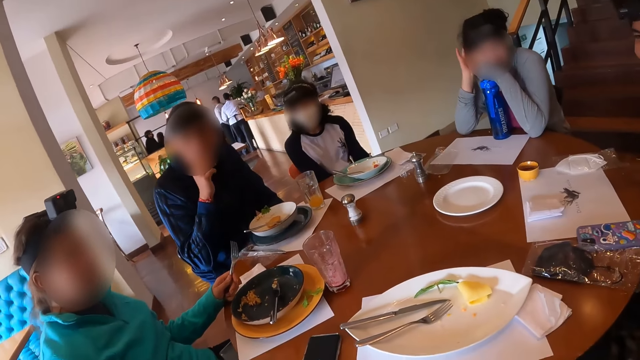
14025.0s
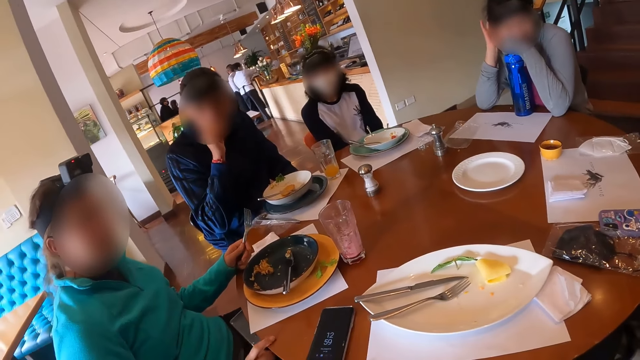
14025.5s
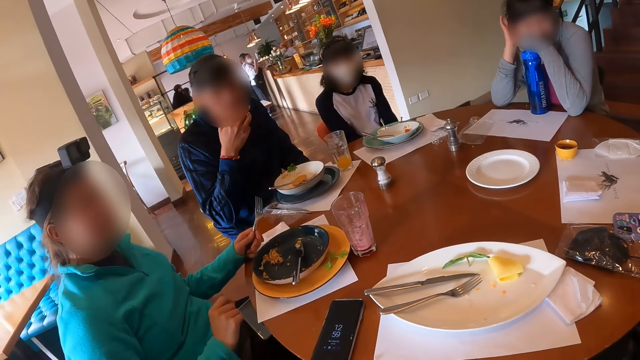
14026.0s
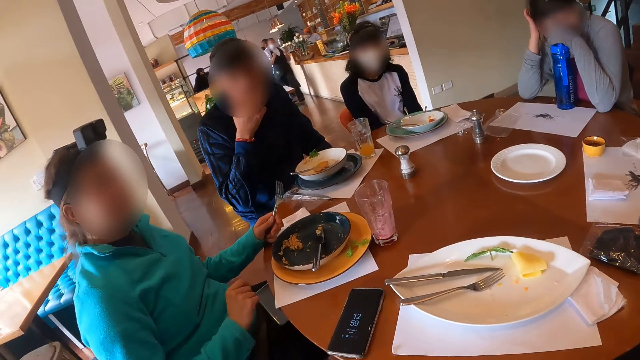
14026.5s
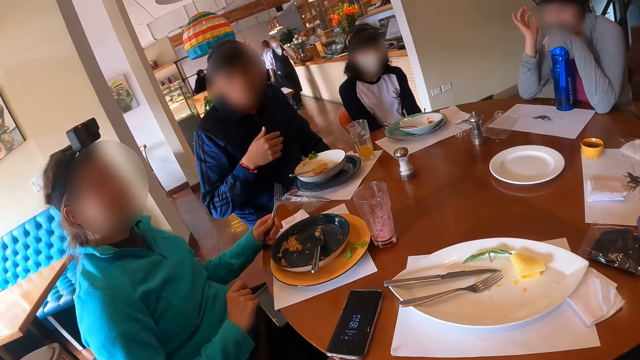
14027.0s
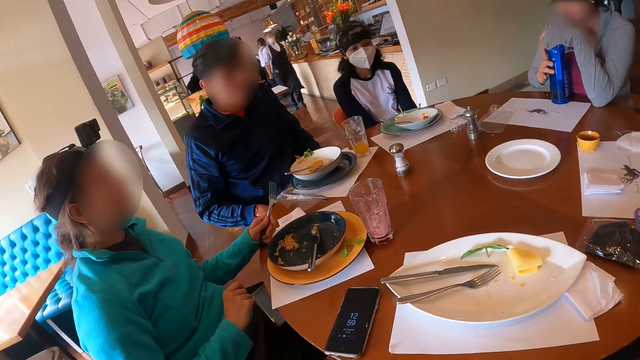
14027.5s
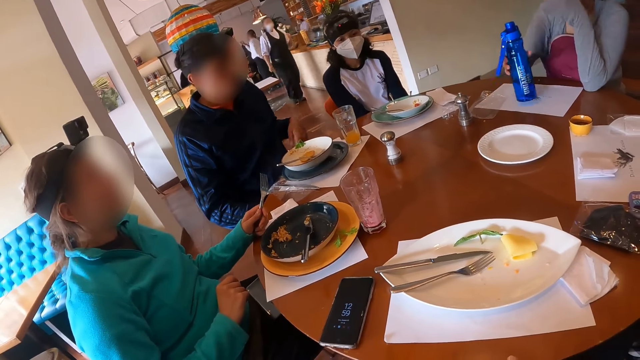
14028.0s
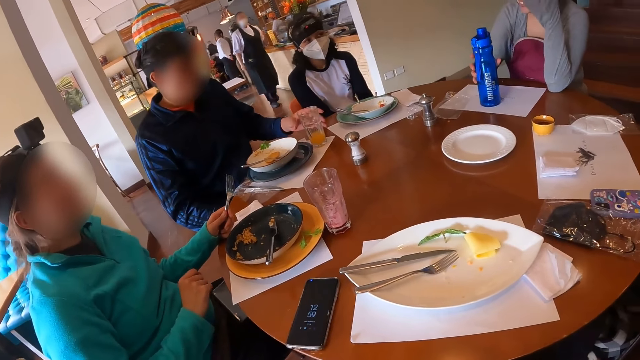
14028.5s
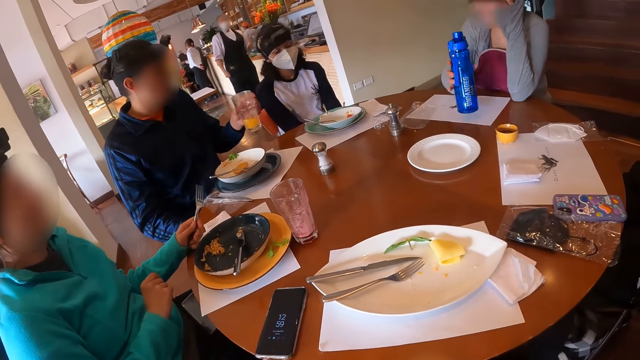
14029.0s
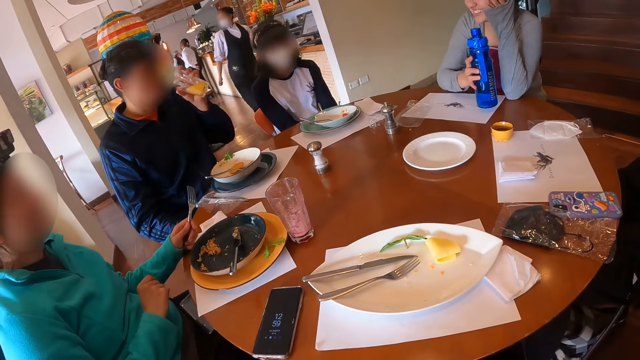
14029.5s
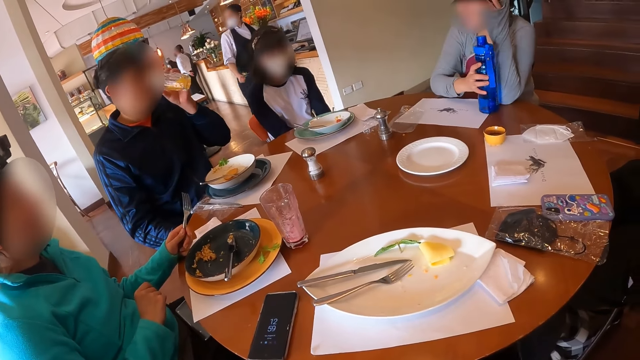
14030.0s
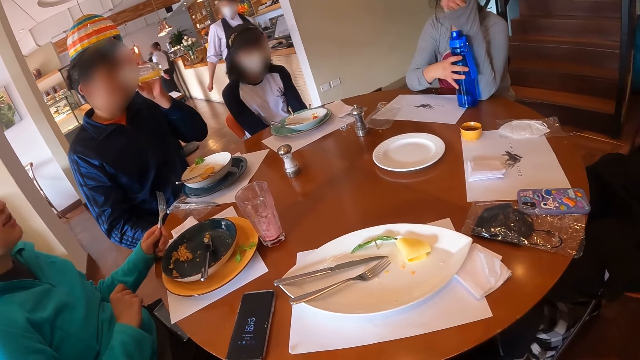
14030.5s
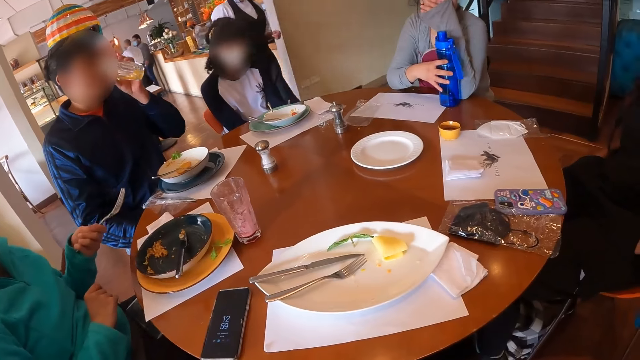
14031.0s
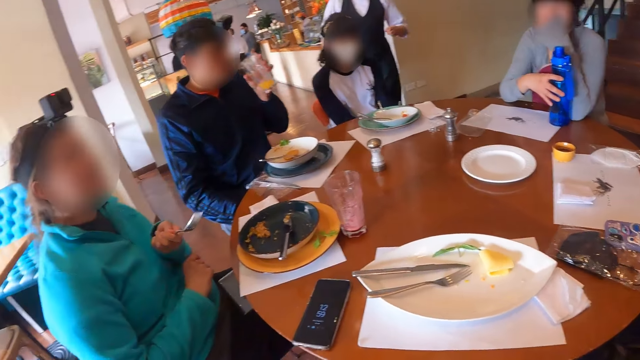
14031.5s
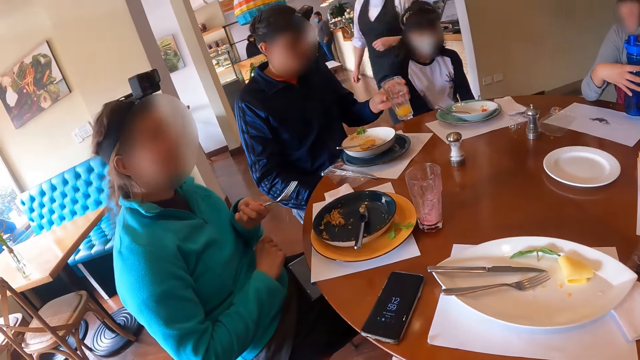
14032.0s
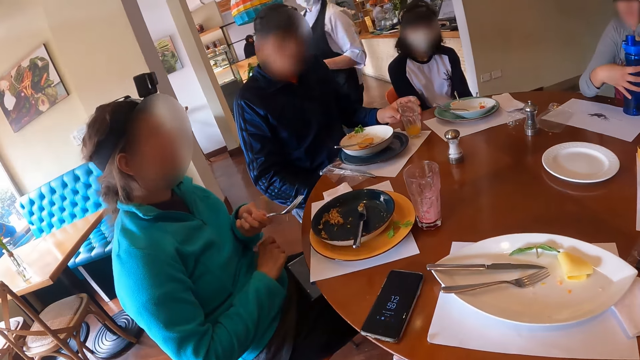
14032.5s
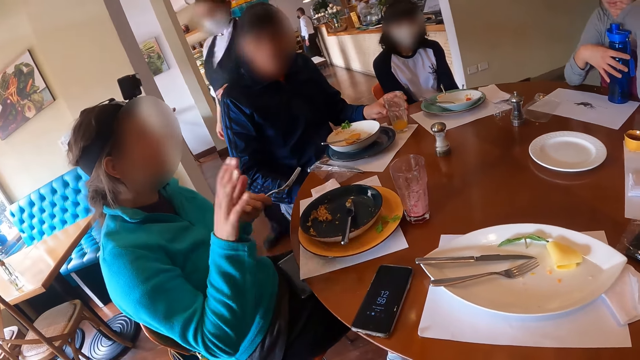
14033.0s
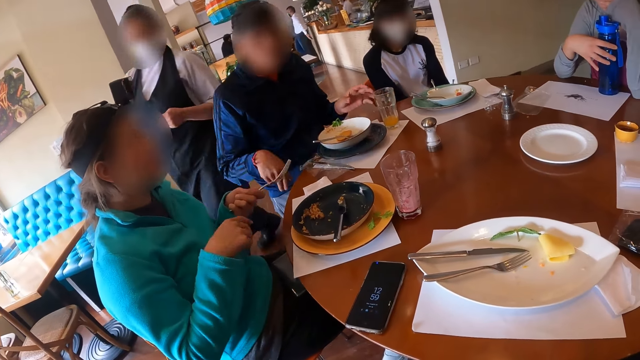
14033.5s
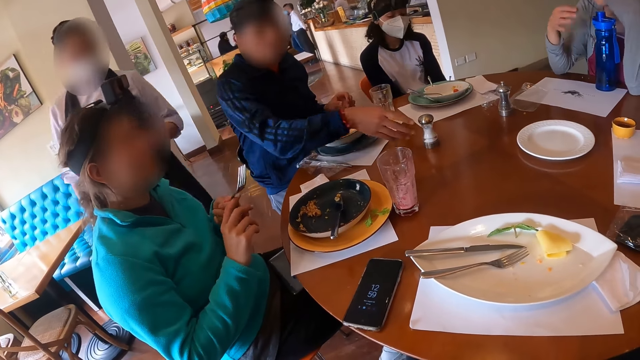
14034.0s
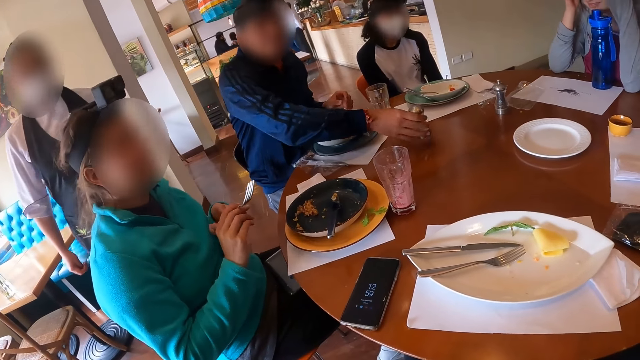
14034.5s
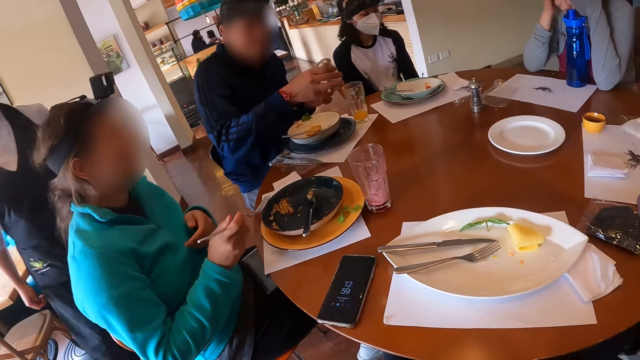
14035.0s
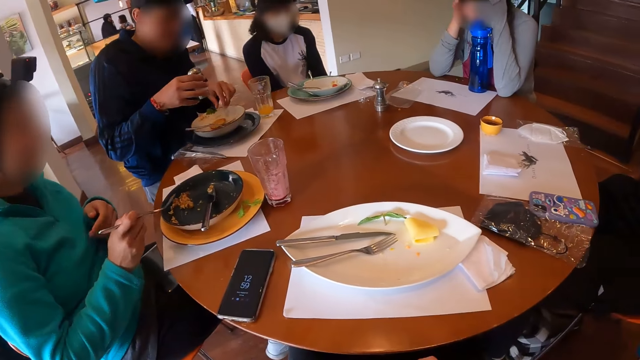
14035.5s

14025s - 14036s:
The woman scratches her hair with her right hand. She moves the water bottle on the table with her right hand. The man picks the glass cup of juice on the table with his left hand. He drinks juice from the glass cup of juice in his left hand. He drops the glass cup of juice on the table with his left hand. He picks the salt shaker on the table with his right hand. Another woman passes the fork from her left hand to her right hand.

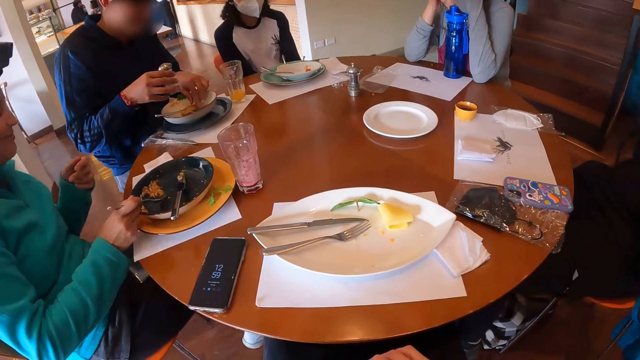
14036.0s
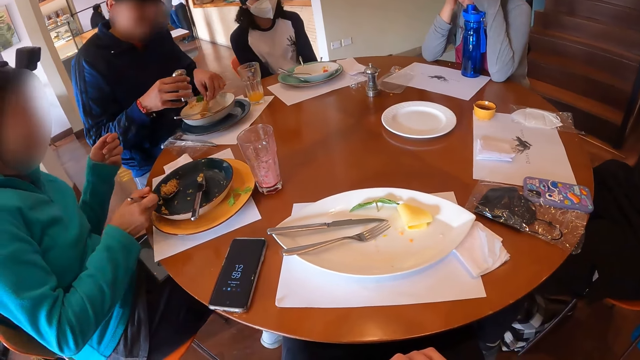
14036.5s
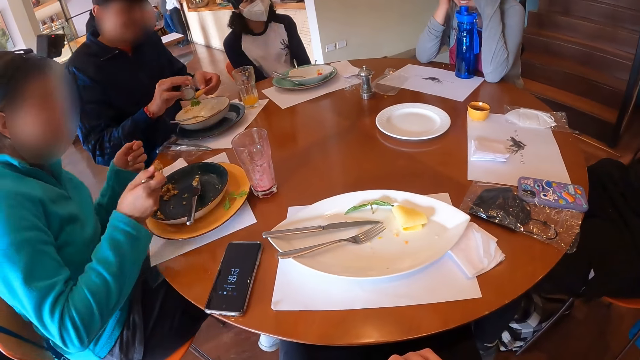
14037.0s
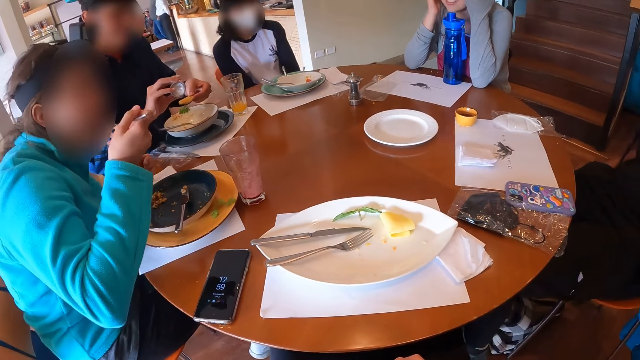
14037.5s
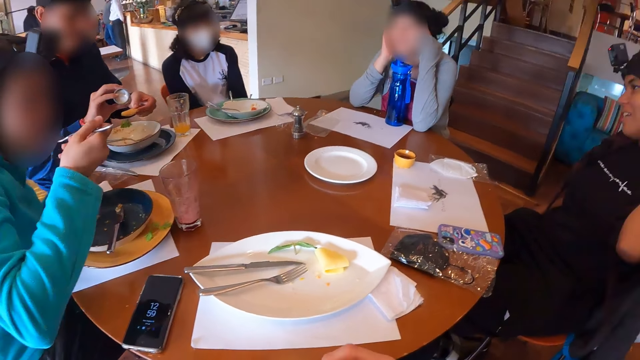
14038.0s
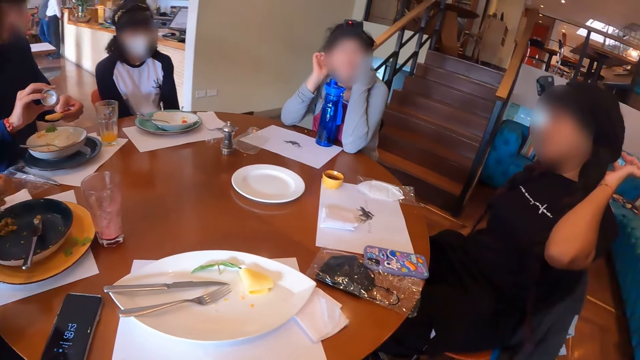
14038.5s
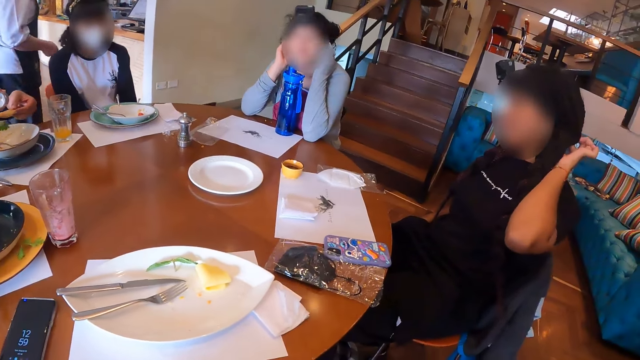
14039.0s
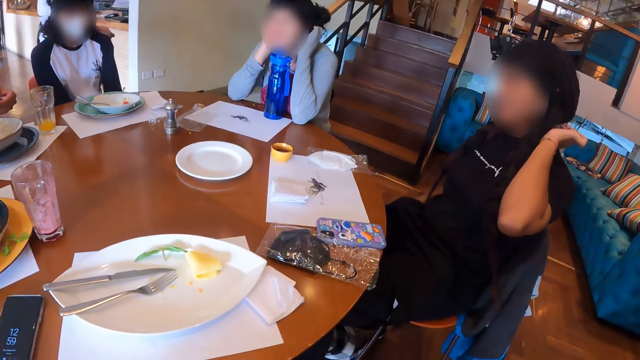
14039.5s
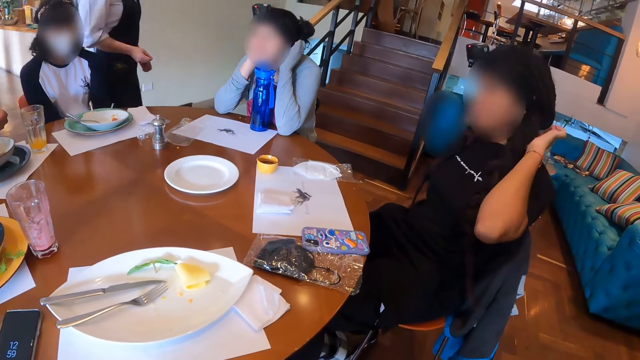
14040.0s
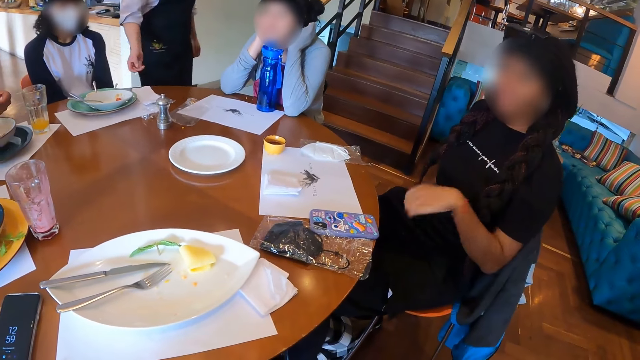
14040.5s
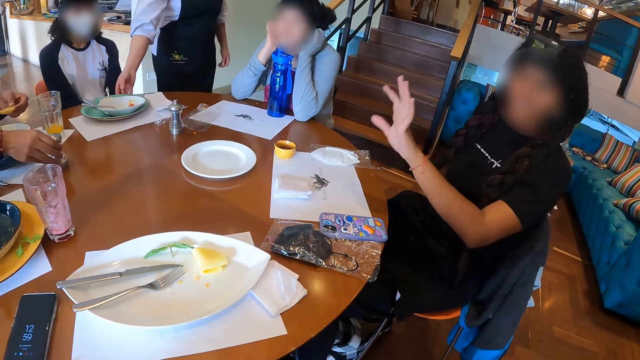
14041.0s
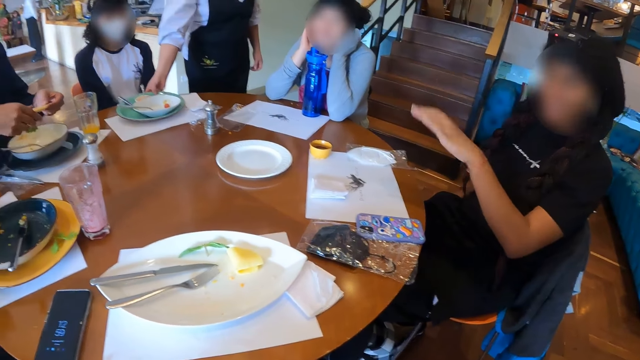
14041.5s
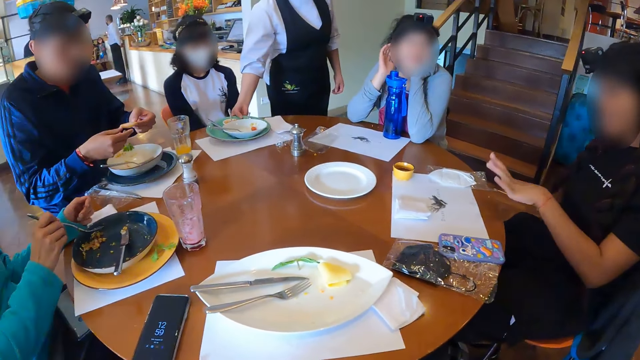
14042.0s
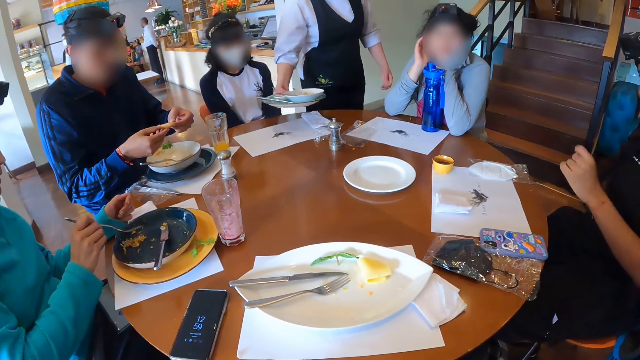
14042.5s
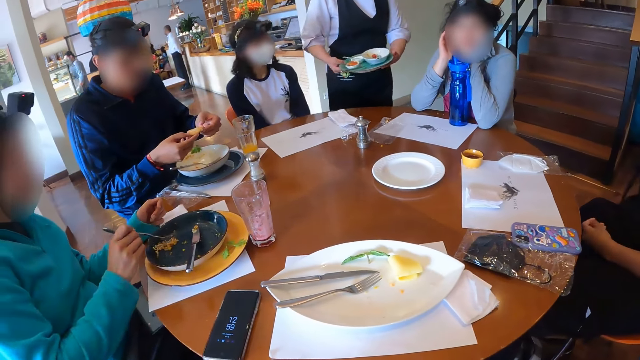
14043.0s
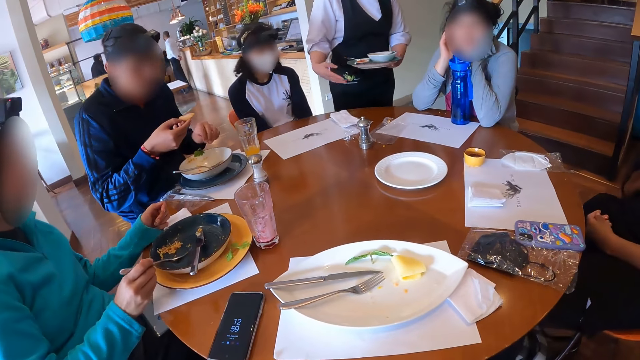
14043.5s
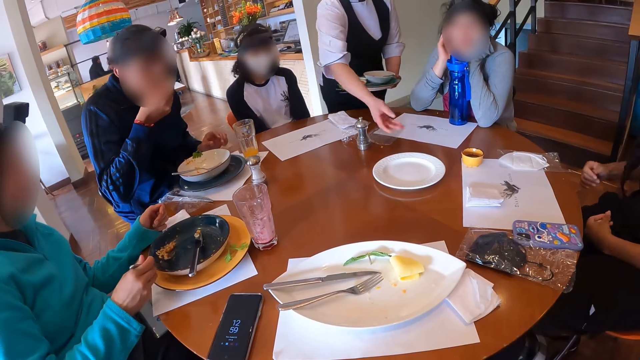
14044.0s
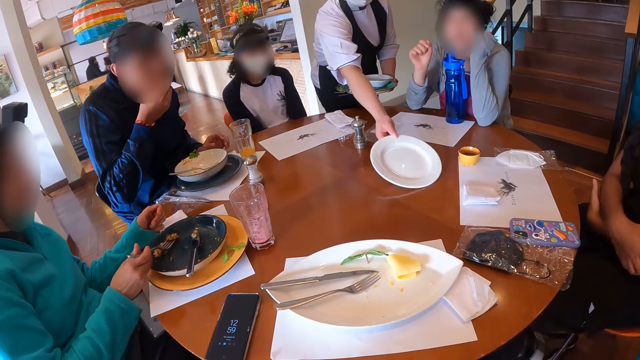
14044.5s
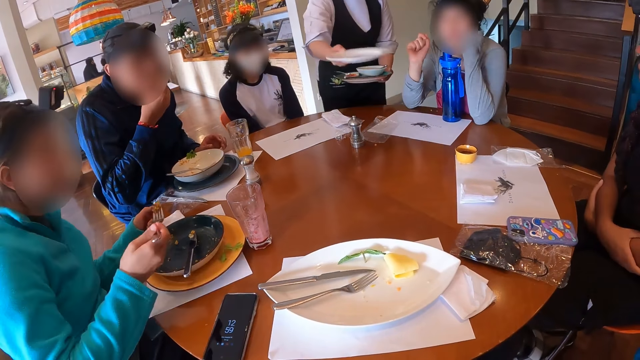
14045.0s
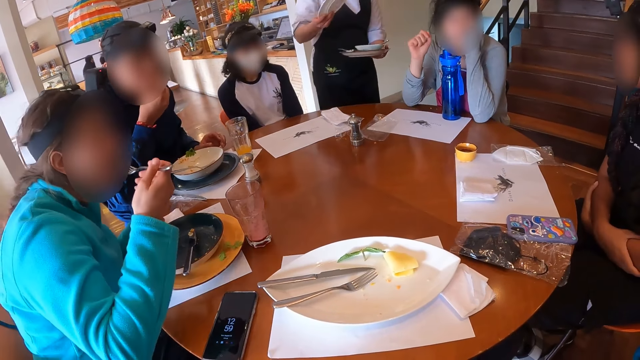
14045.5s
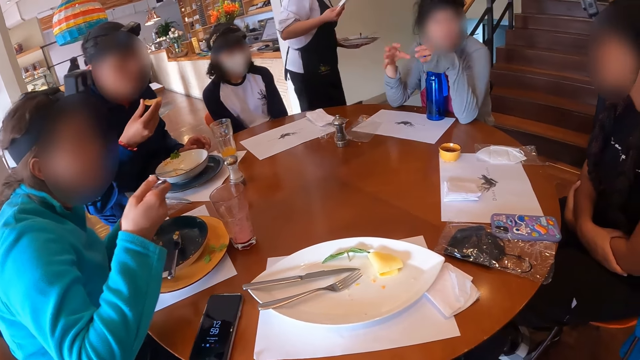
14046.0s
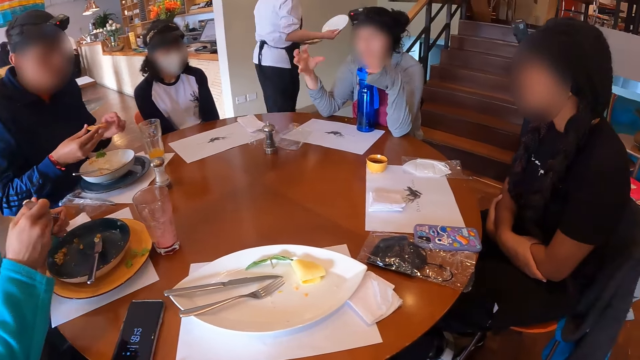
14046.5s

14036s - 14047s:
The man picks the taco in the plate with his right hand. The woman picks the machaca on the plate with the fork in her right hand. The man empties some salt from the salt shaker in his right hand on the taco in his left hand. The woman eats the machaca with the fork in her right hand. Another woman scratches her hair with her left hand. The man drops the salt shaker on the table with his right hand. The waiter picks the plate on the table with her right hand. The first woman adjusts some machaca on the plate with the fork in her right hand. The man passes the taco from his left hand to his right hand. The waiter passes the plate from her right hand to her left hand. The man eats the taco in his right hand. The waiter picks the plate on the table with her right hand. The first woman picks the machaca on the plate with the fork in her right hand. She eats the machaca with the fork in her right hand.
